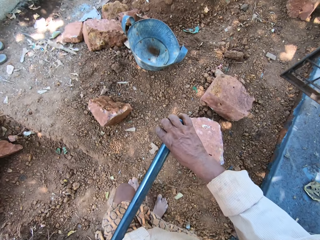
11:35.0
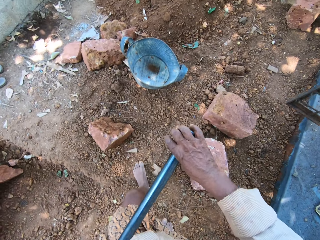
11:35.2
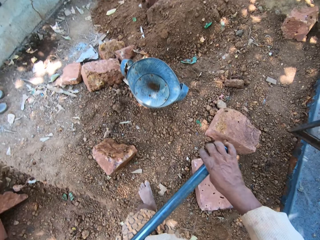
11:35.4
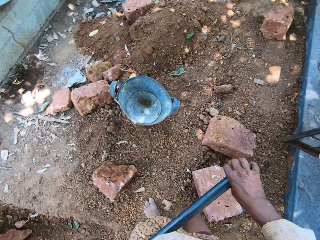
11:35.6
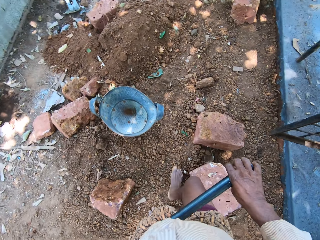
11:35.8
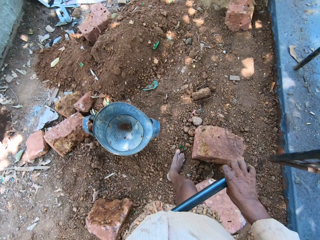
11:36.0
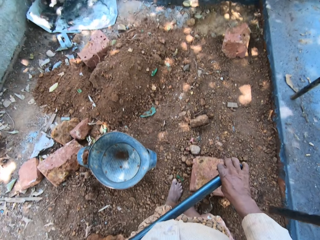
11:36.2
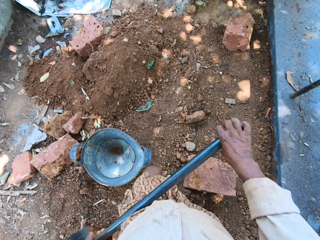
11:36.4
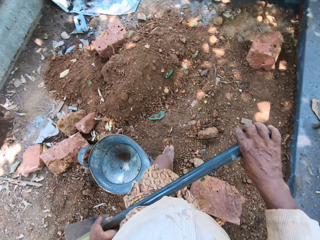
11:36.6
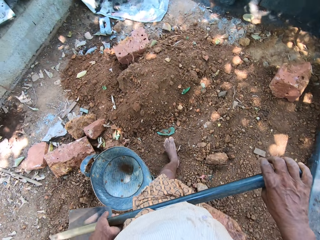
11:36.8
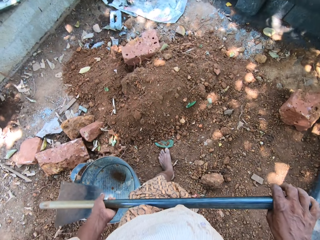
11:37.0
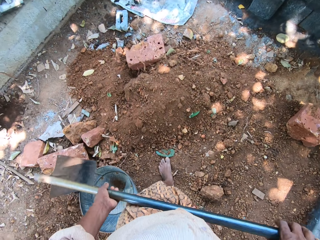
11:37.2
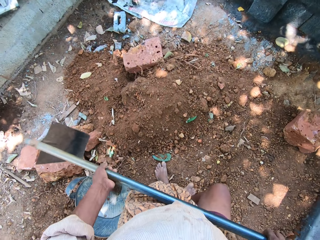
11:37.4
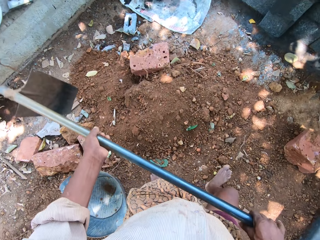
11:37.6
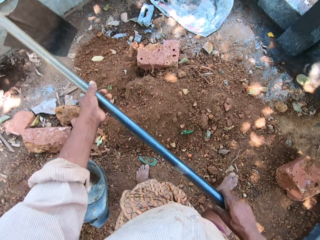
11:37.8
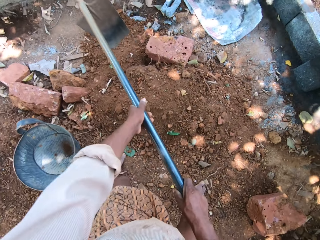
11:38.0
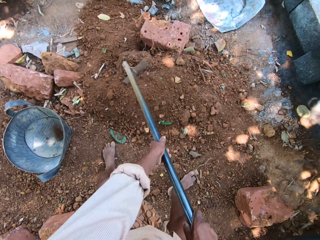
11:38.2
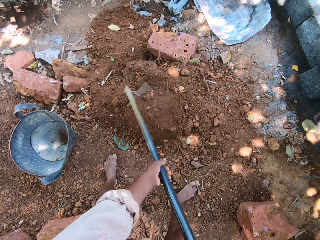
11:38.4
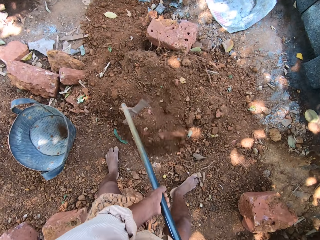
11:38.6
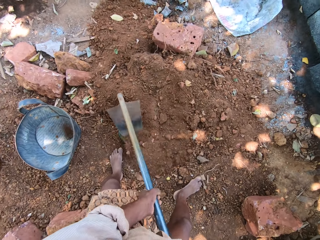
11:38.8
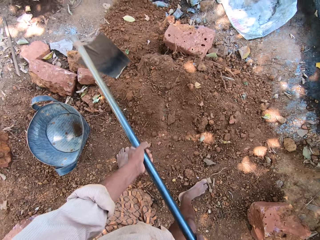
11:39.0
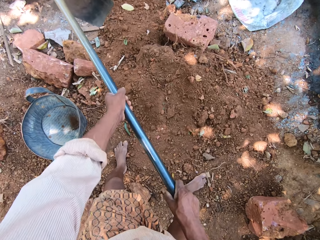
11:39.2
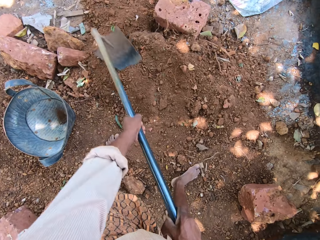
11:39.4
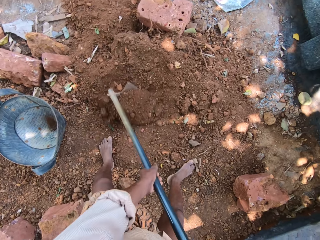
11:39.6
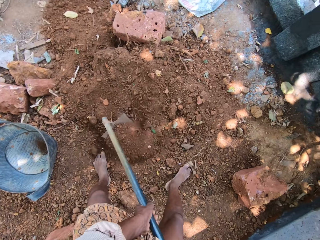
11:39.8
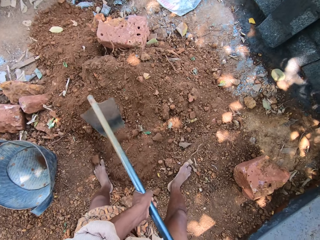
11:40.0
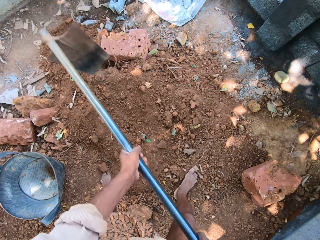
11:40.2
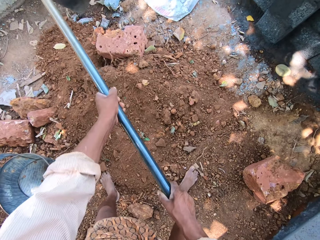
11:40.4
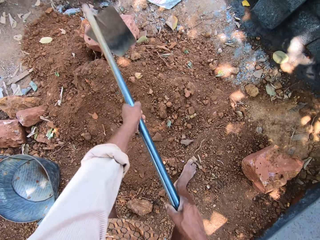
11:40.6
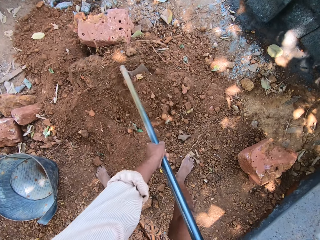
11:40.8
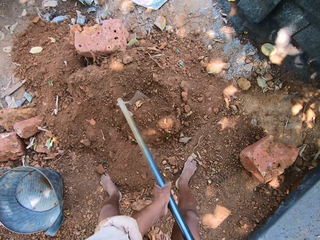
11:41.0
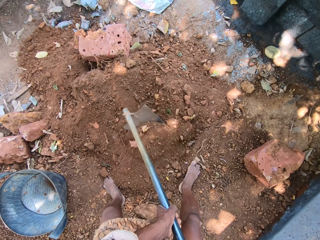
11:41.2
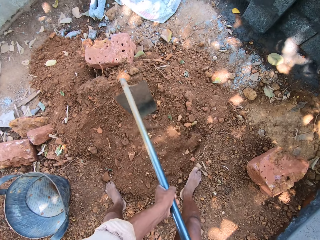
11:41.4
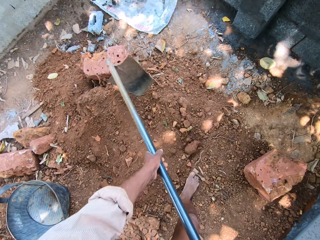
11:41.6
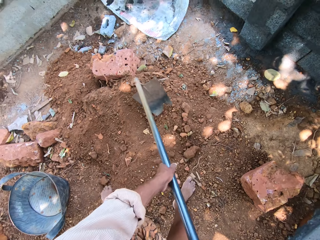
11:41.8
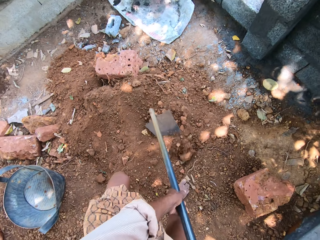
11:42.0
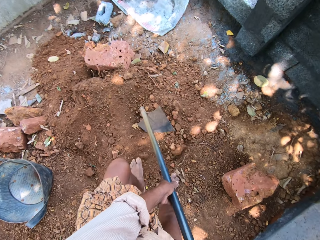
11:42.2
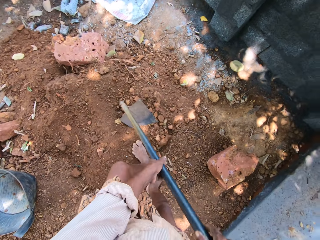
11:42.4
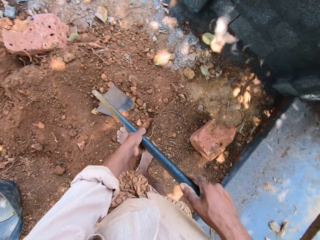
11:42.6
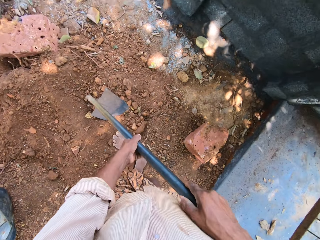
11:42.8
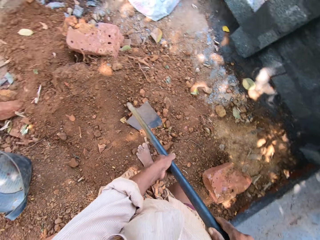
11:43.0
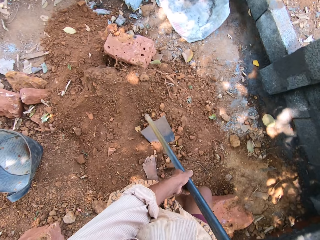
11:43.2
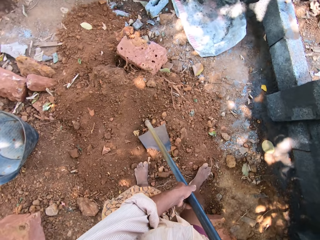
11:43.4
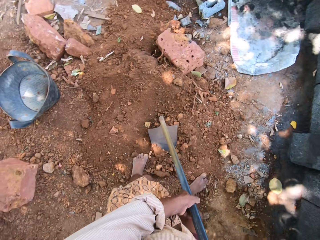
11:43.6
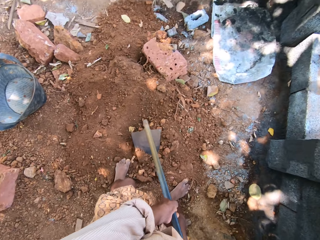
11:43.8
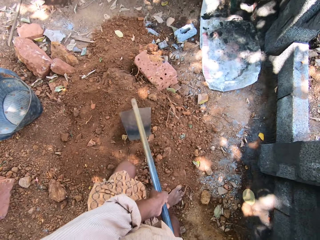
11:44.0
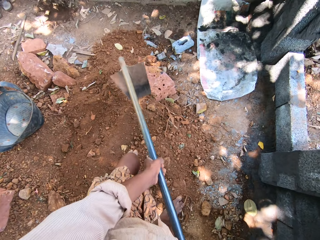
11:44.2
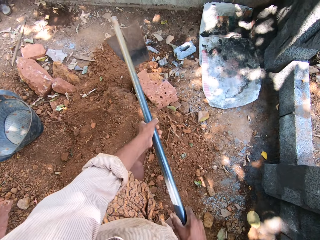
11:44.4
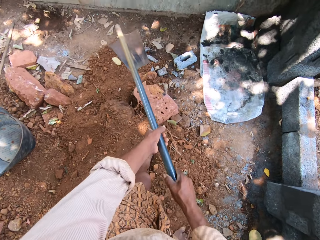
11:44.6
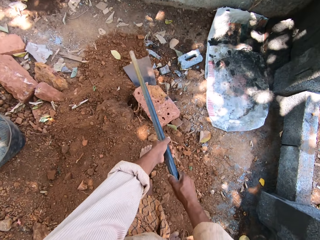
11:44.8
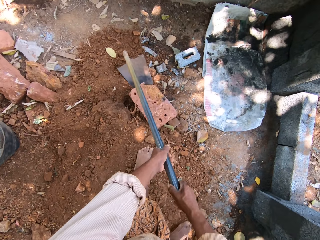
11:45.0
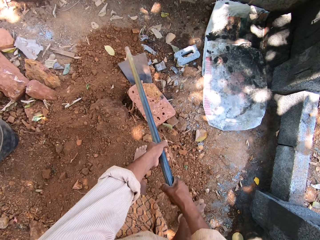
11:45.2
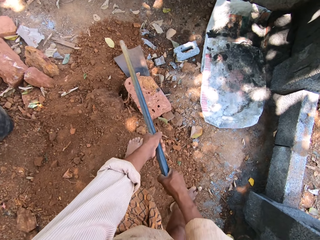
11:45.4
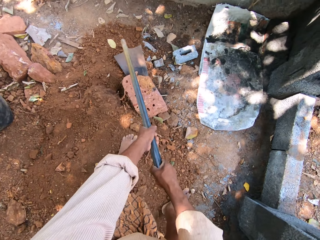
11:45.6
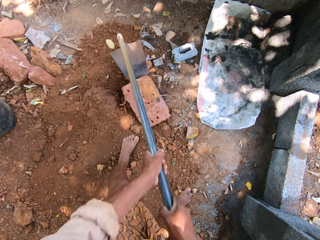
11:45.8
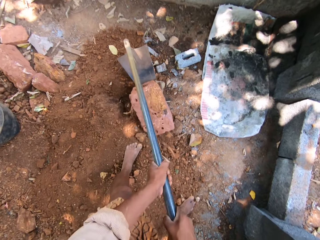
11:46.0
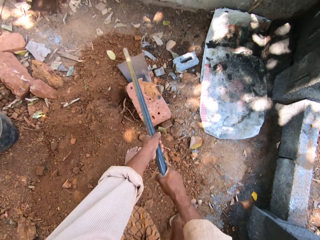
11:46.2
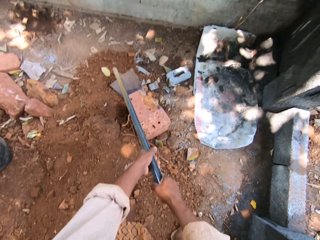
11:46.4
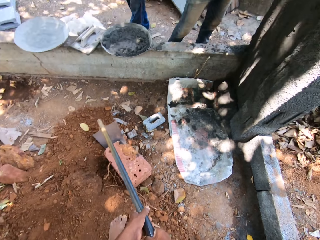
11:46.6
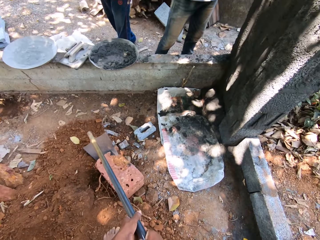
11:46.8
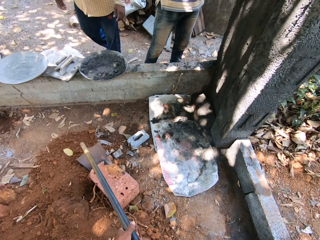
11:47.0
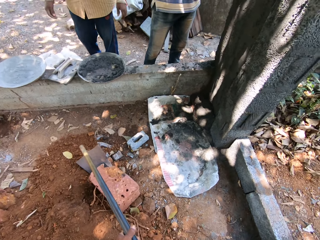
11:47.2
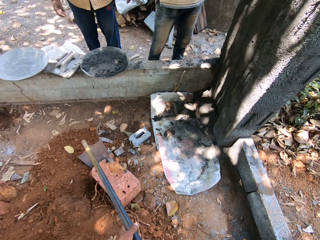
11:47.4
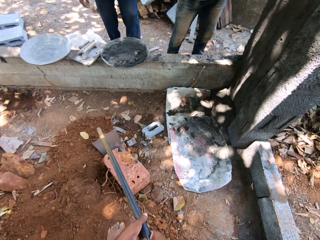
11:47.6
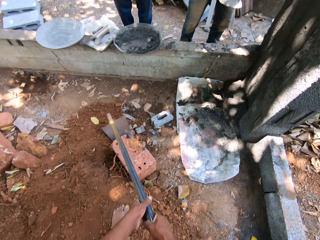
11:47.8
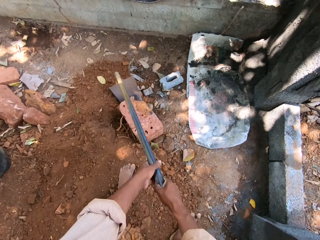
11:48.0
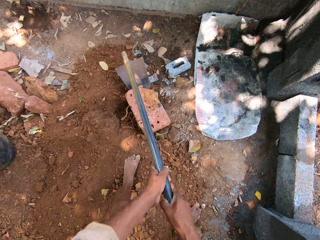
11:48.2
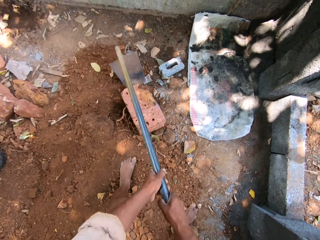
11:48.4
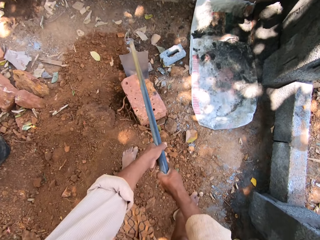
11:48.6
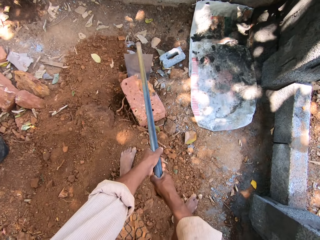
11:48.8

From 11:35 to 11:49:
The camera wearer digs the dirt on the ground with the hoe in both hands. They move the soil with the hoe. They step forward. They drag a brick on the ground with the hoe in both hands. They interact with a man and another man.

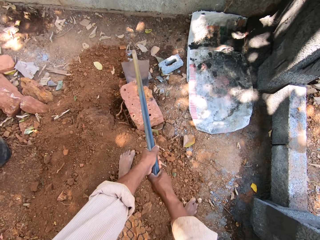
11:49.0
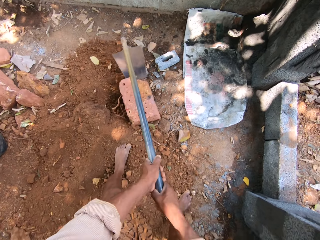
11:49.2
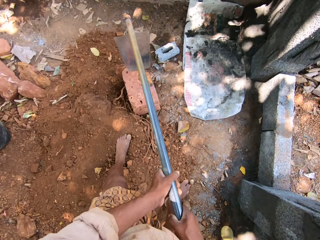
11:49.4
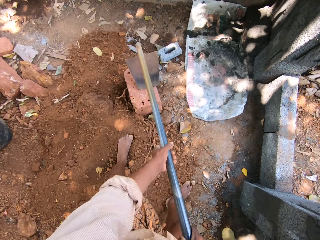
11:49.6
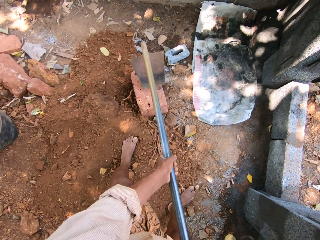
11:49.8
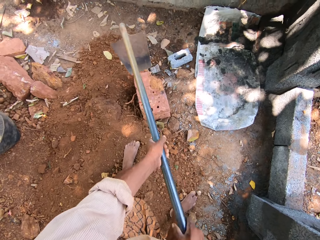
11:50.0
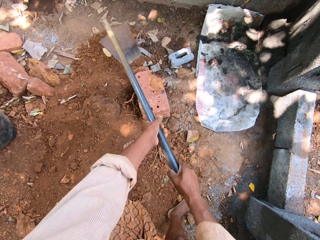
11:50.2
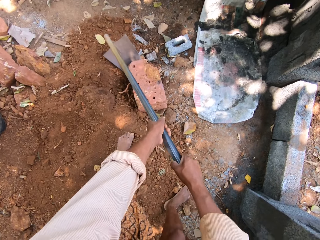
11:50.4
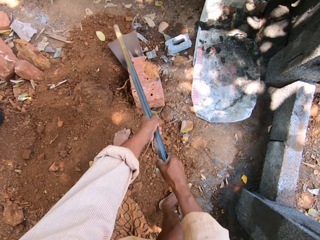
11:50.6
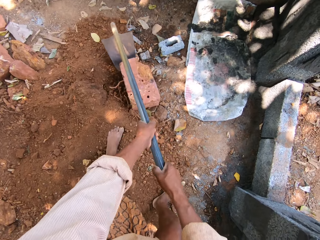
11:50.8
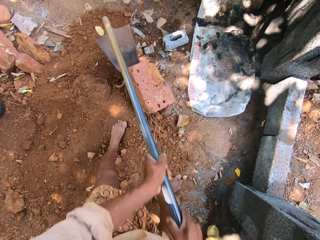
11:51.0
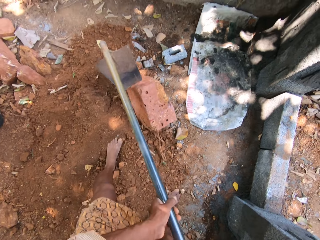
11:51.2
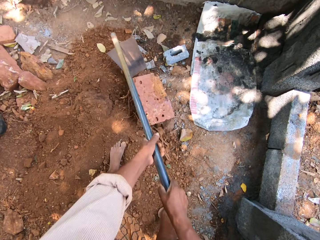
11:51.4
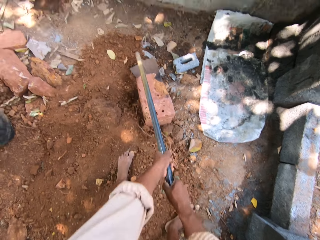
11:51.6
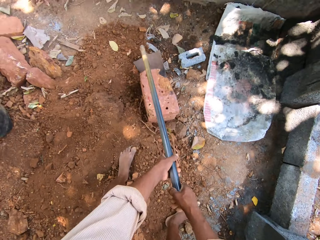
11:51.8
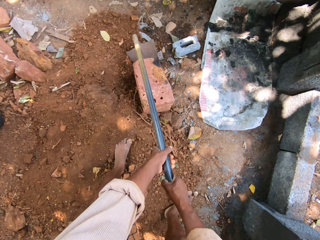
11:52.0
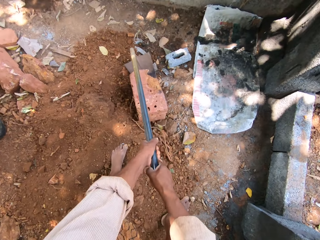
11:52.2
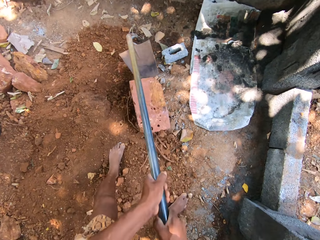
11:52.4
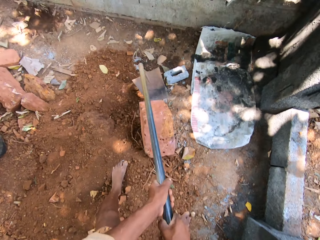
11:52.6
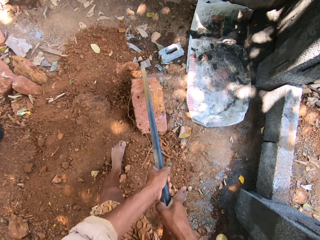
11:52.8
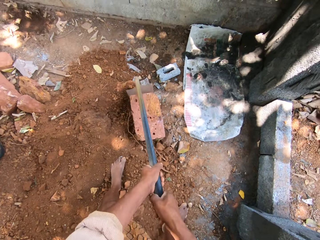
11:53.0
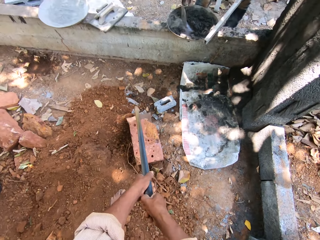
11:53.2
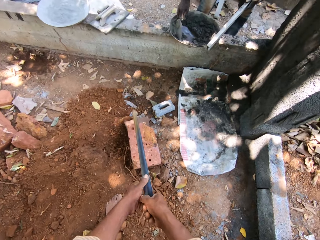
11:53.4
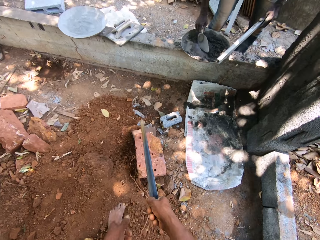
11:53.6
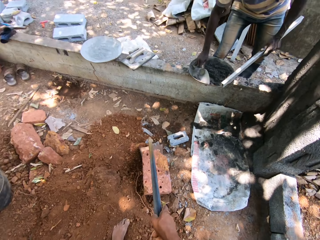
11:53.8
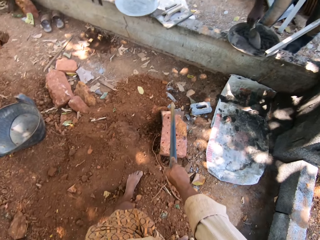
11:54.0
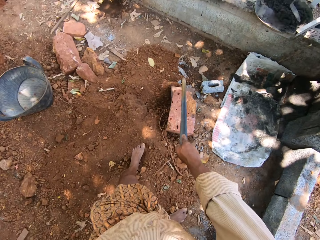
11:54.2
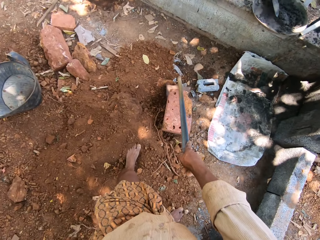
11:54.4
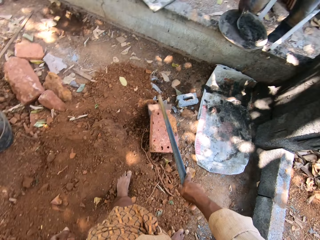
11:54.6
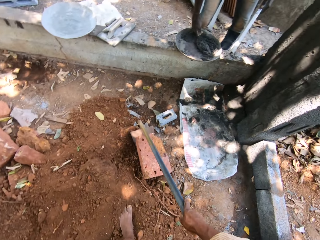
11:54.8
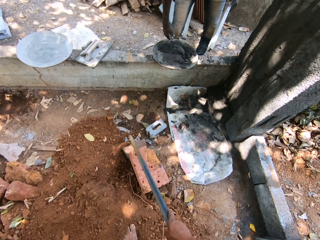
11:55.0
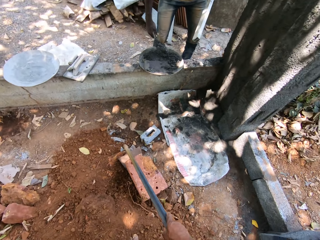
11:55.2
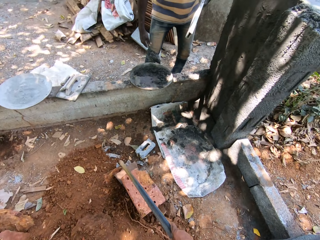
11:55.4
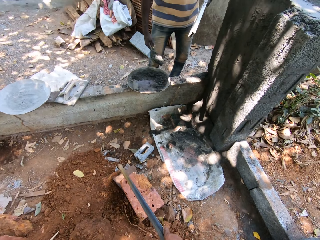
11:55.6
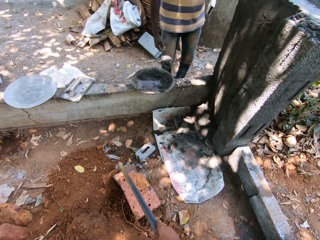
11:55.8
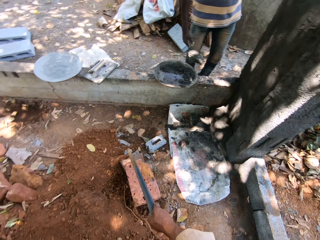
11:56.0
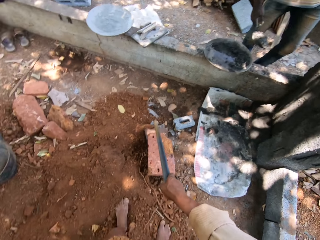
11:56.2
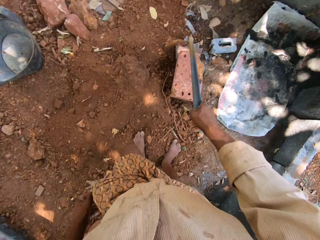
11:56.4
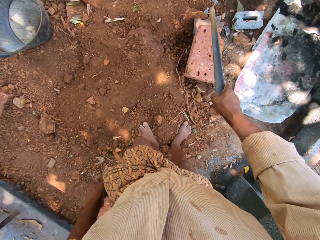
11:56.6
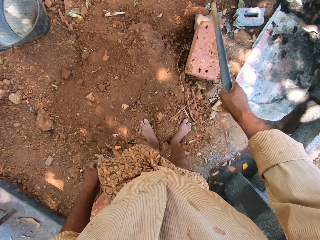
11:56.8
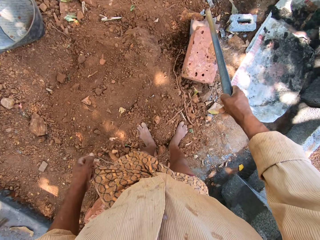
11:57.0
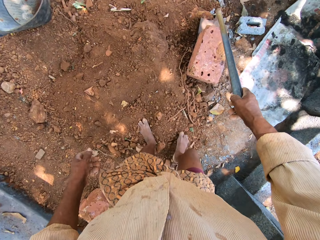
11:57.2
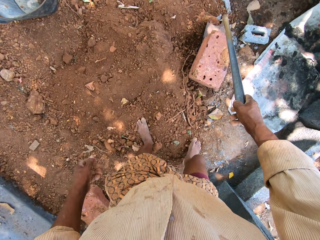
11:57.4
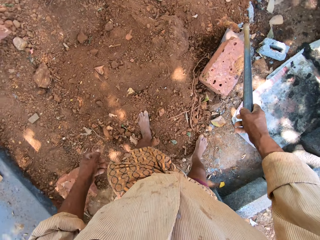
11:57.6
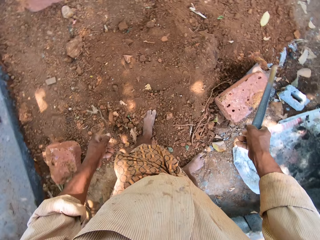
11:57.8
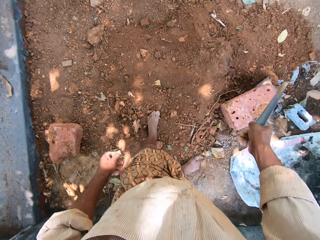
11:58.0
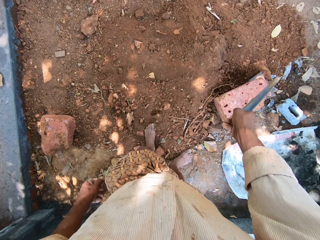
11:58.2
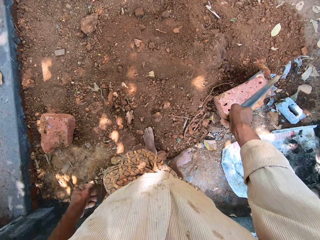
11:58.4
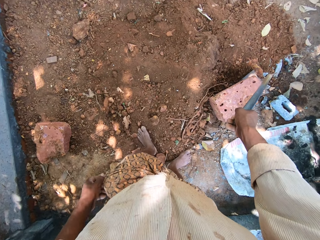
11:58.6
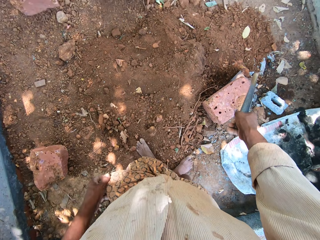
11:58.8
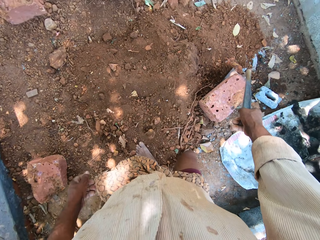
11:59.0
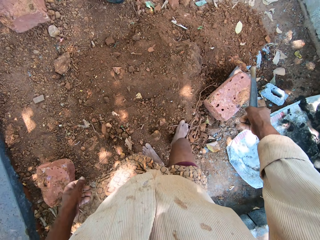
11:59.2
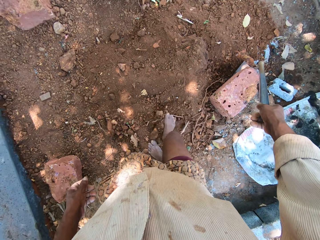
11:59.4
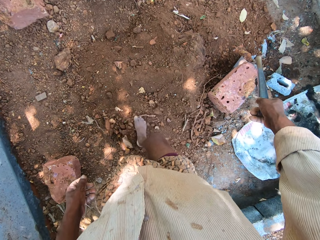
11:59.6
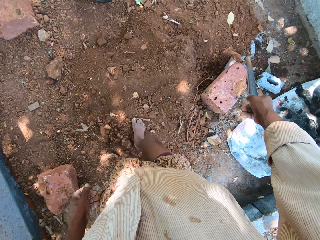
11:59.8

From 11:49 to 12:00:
A man scrapes a tray on the ground with a trowel in his right hand. The camera wearer looks around. Another man picks cement from the tray with the trowel in his right hand. Another man steps forward. The camera wearer moves the legs. He kicks the dirt on the ground with his right leg.
